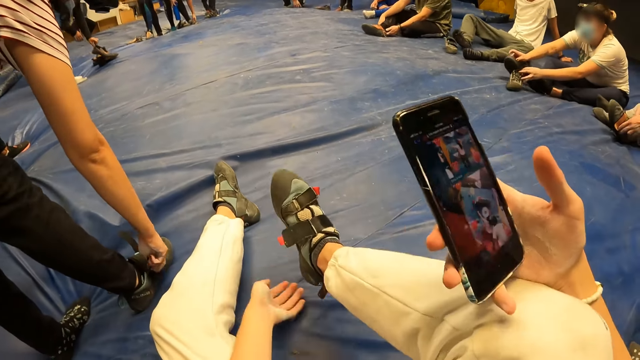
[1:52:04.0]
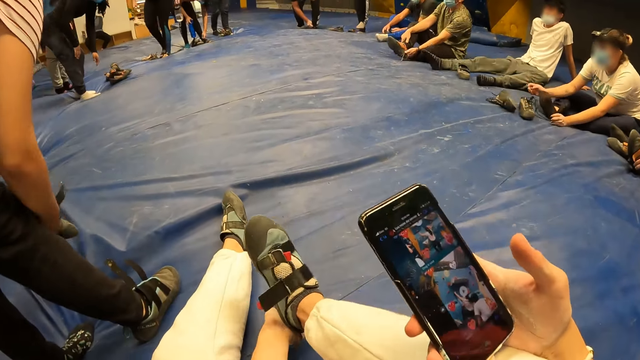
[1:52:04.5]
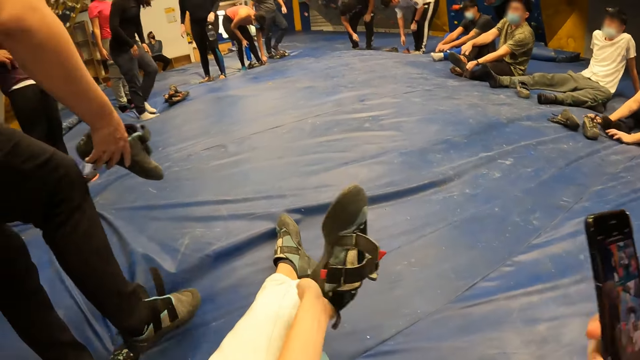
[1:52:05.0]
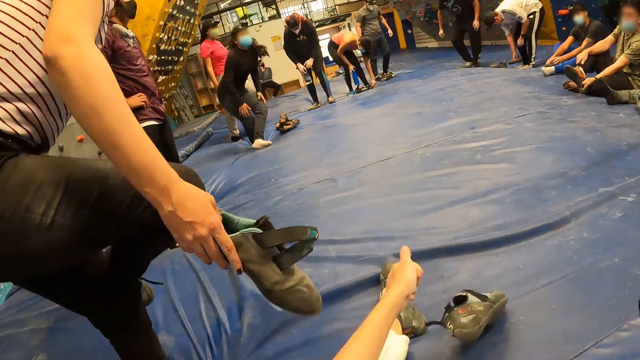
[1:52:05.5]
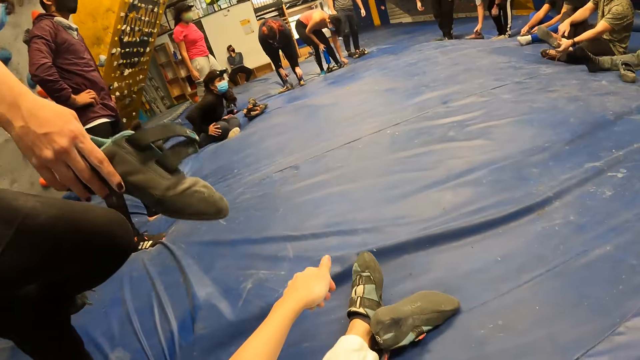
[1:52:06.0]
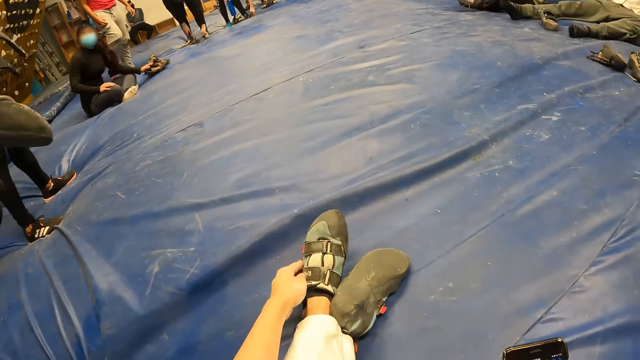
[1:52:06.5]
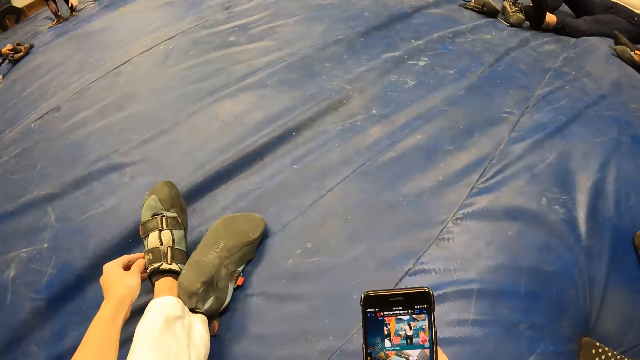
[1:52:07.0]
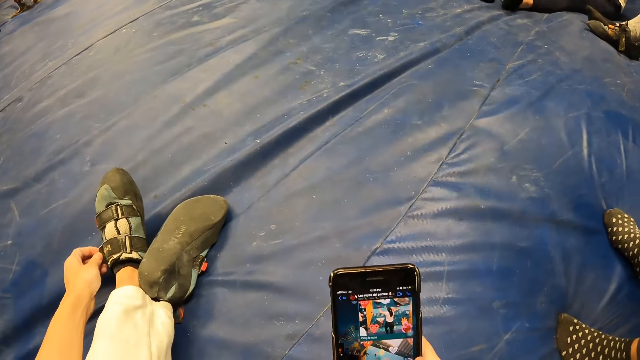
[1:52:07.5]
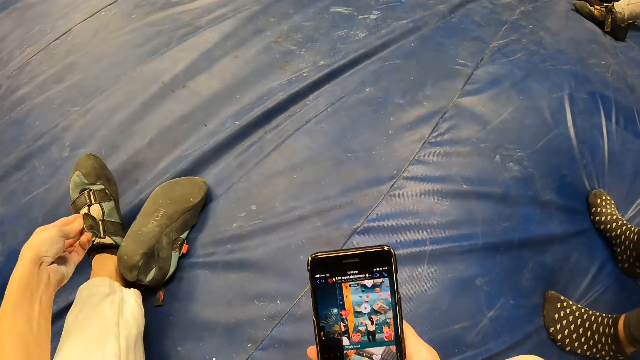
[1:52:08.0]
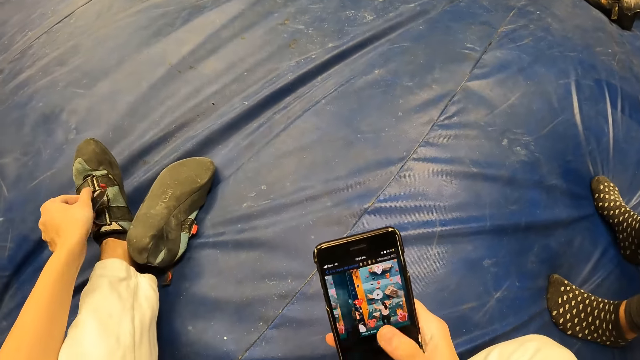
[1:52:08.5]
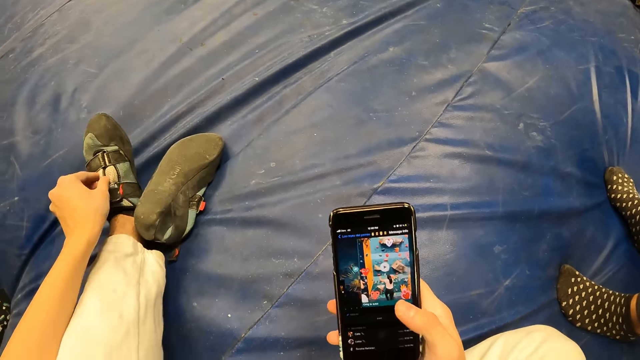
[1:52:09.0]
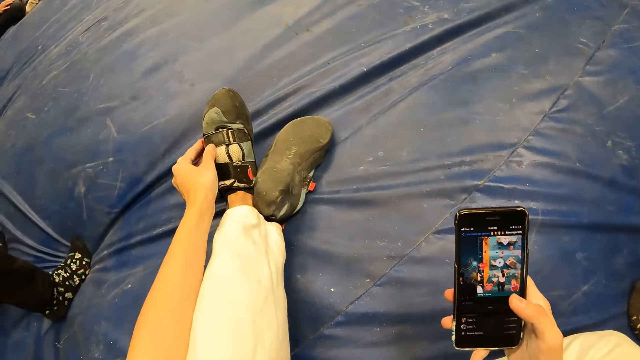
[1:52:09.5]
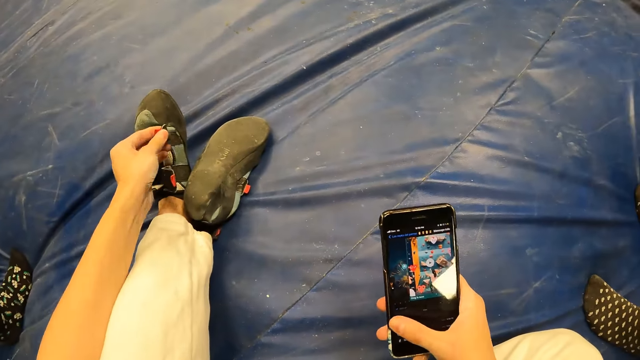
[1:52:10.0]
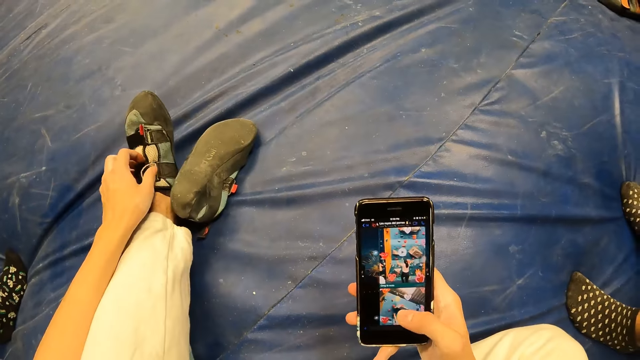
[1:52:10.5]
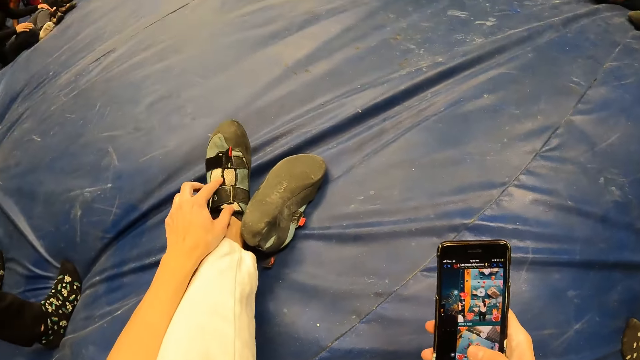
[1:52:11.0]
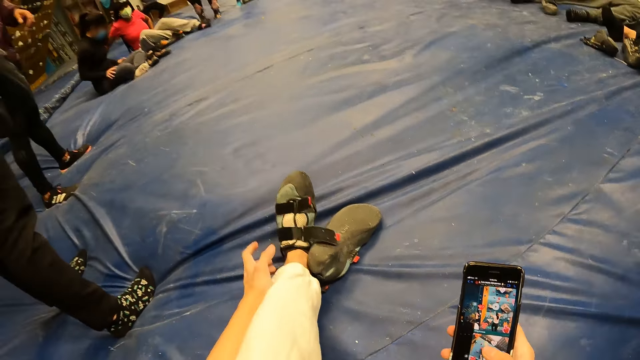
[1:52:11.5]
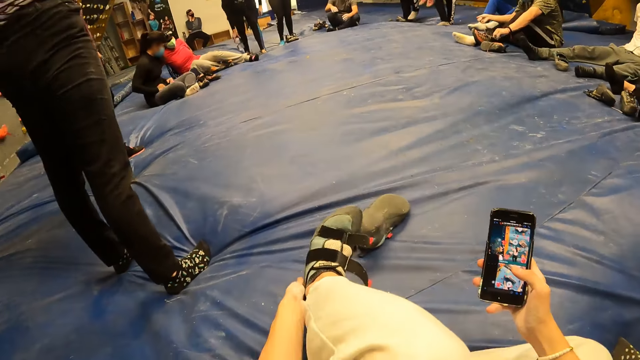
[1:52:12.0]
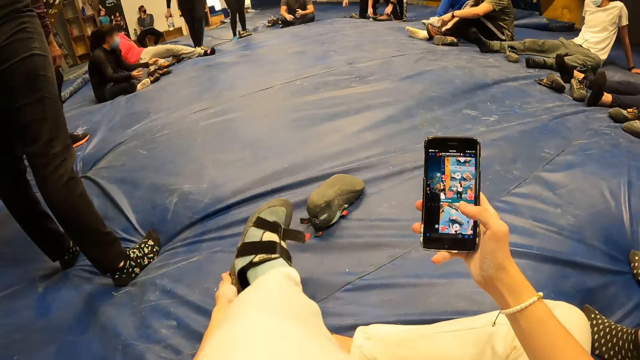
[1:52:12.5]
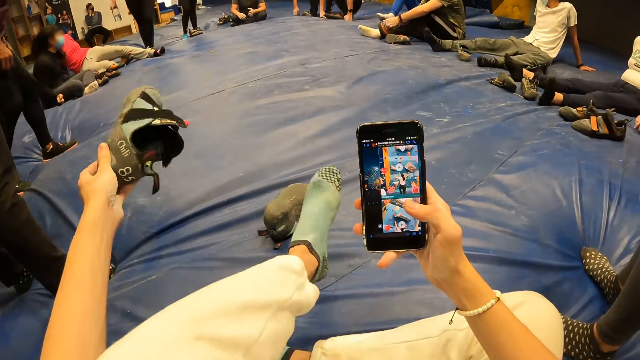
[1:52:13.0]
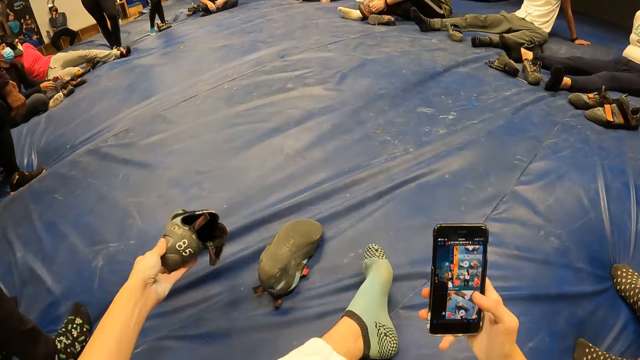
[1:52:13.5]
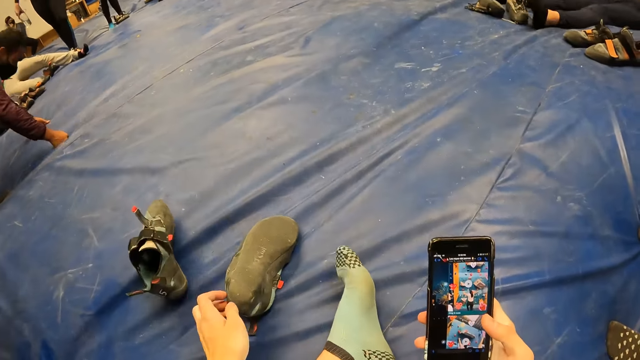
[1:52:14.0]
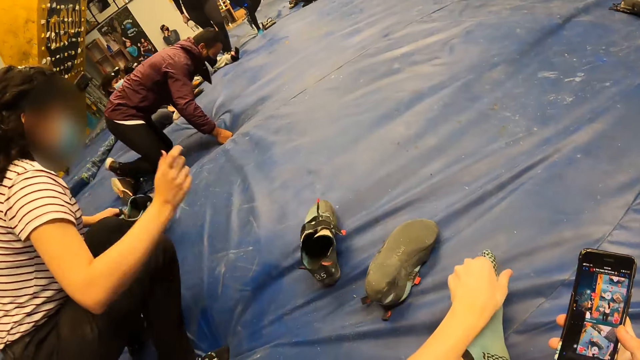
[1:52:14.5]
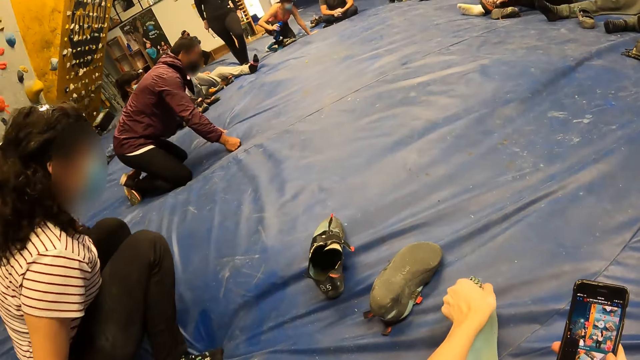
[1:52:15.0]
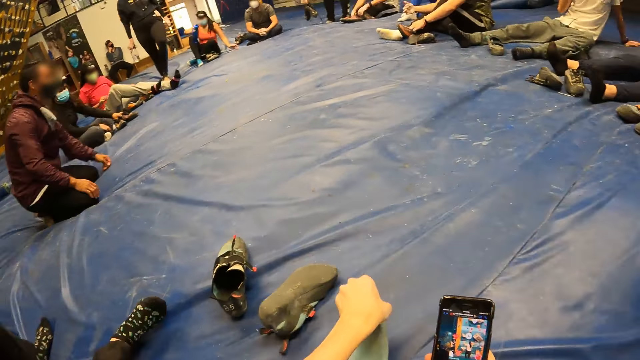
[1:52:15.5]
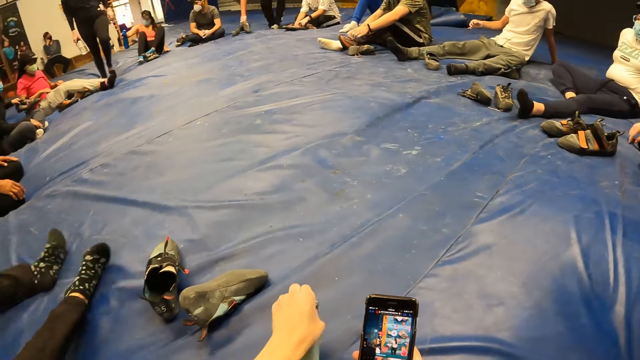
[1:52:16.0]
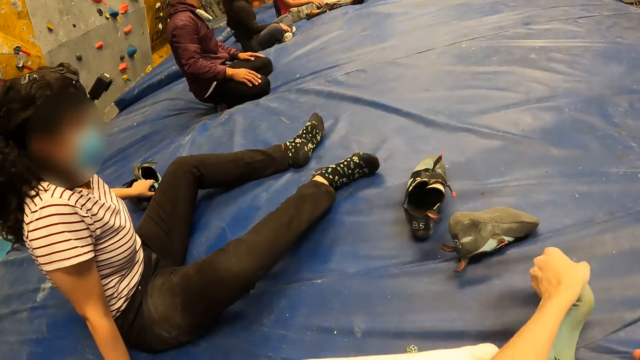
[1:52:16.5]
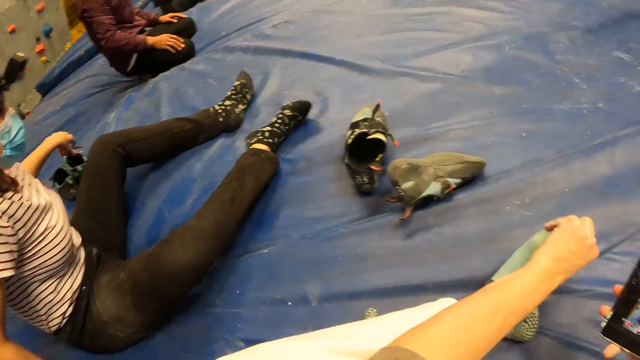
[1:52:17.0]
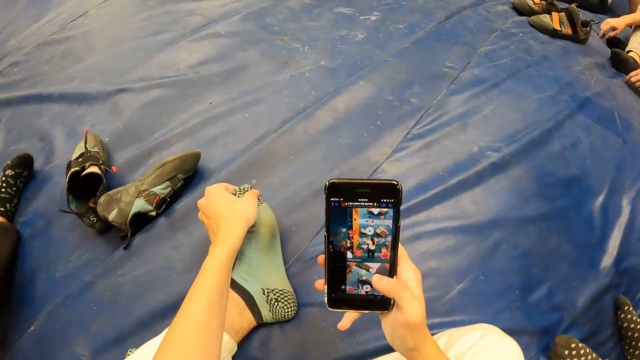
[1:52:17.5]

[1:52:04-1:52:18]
The camera wearer removes the shoe. They drop the shoe on the crash mat with their left hand, gesture with their hand, and take off a shoe from their left leg with their left hand. They open the shoe. They remove the shoe. They drop the shoe on the crash mat with their left hand. They stretch their leg on the crash mat with their left hand. A woman sits on the crash mat. The camera wearer massages their feet.

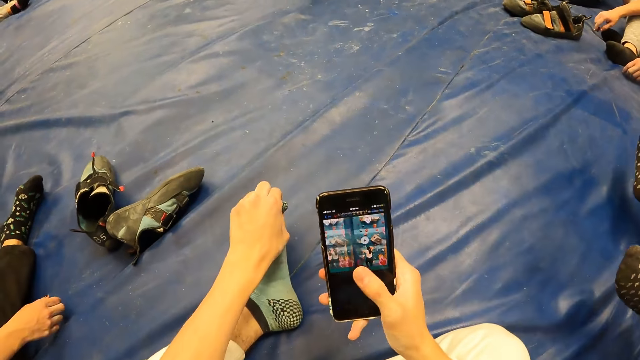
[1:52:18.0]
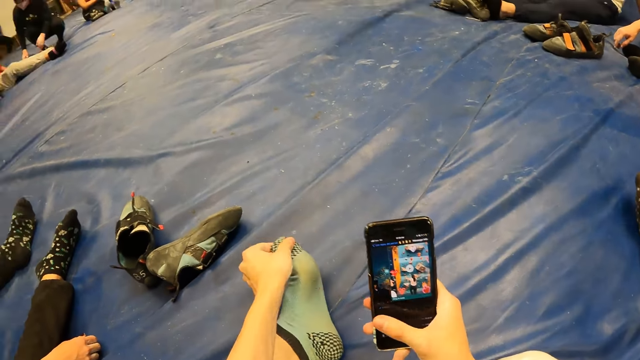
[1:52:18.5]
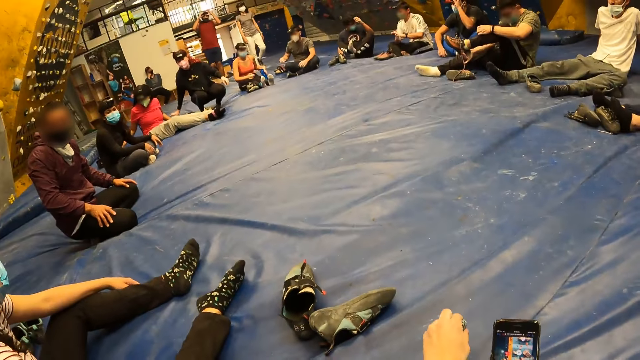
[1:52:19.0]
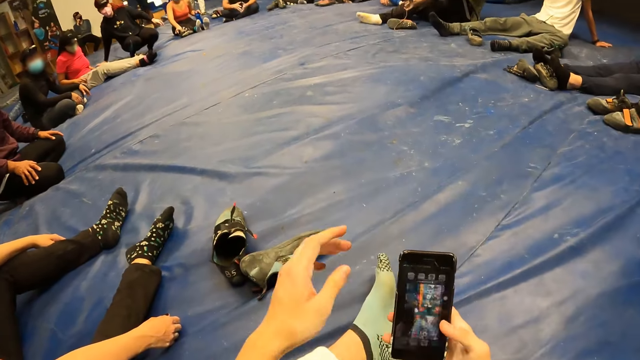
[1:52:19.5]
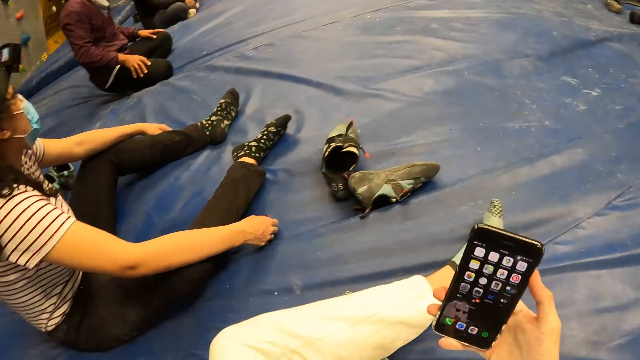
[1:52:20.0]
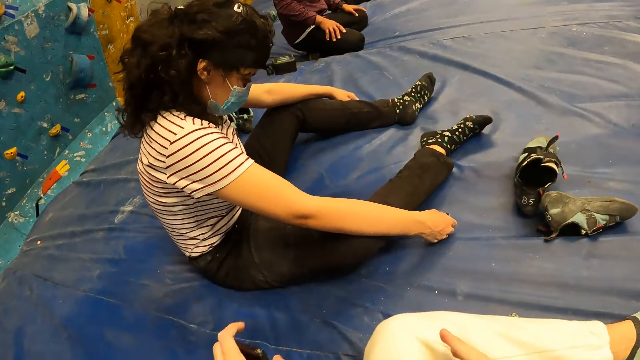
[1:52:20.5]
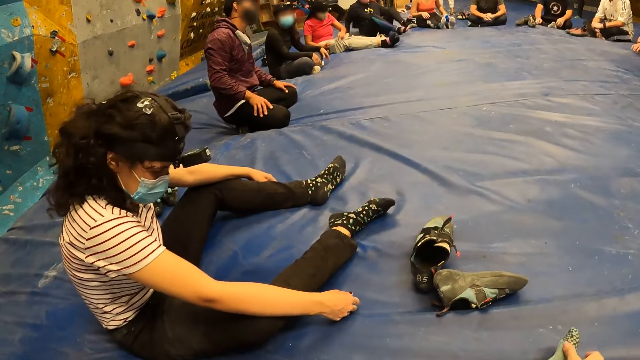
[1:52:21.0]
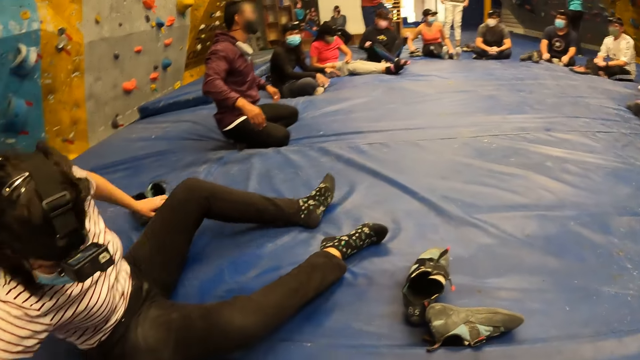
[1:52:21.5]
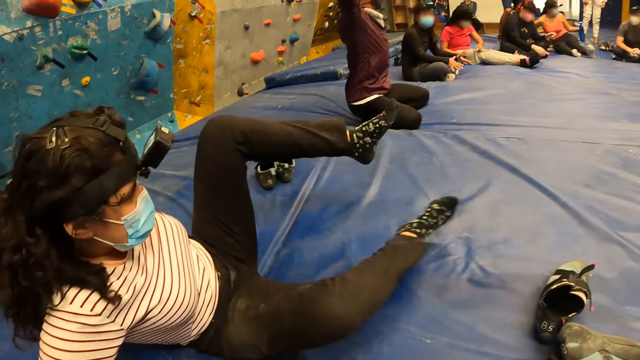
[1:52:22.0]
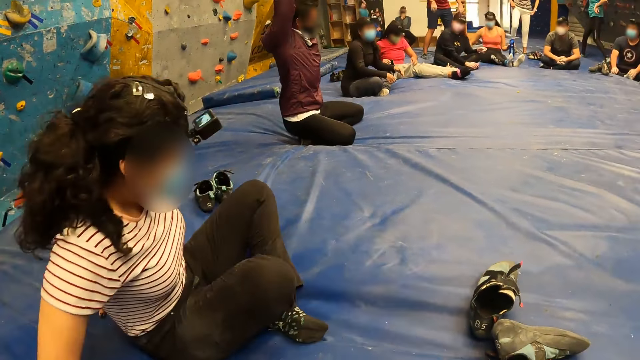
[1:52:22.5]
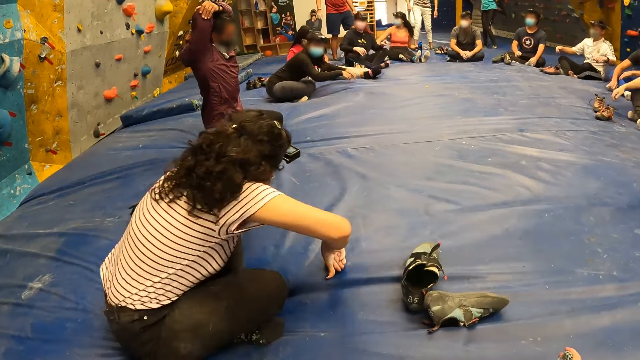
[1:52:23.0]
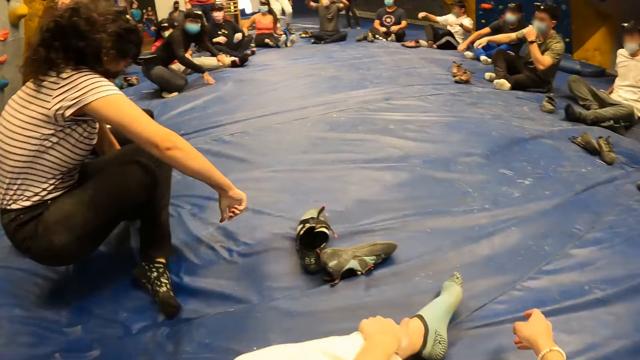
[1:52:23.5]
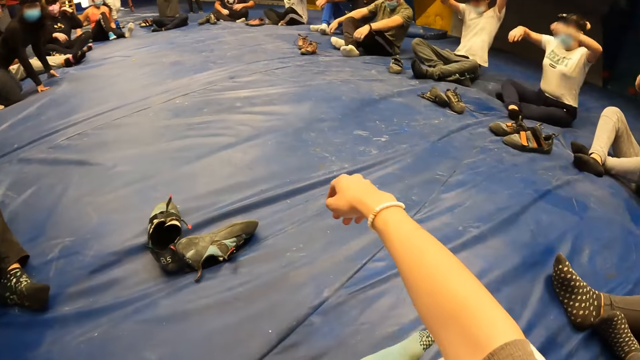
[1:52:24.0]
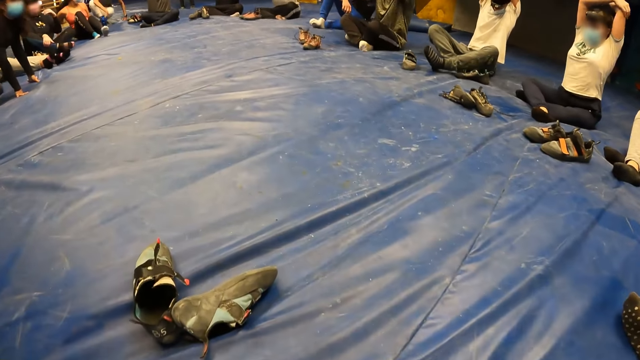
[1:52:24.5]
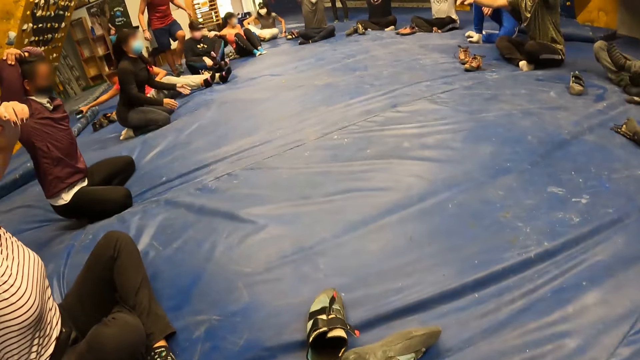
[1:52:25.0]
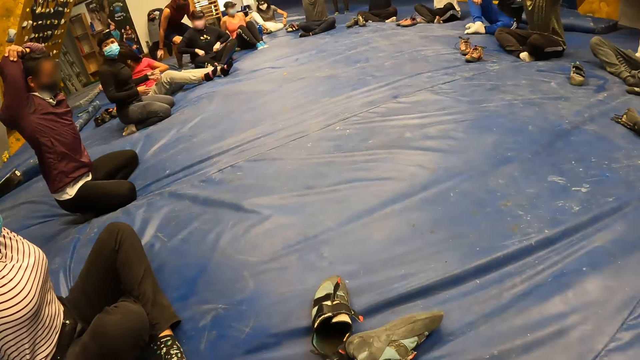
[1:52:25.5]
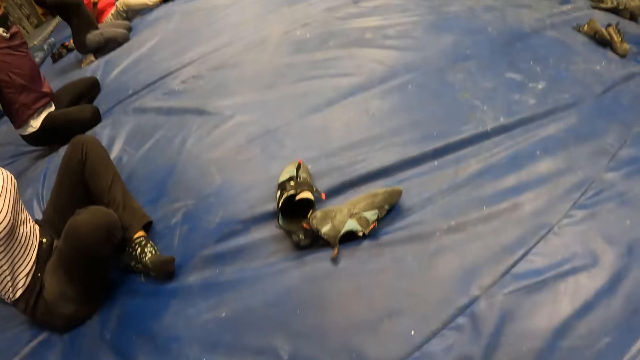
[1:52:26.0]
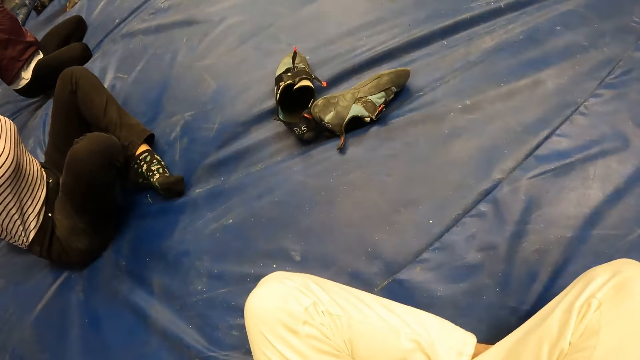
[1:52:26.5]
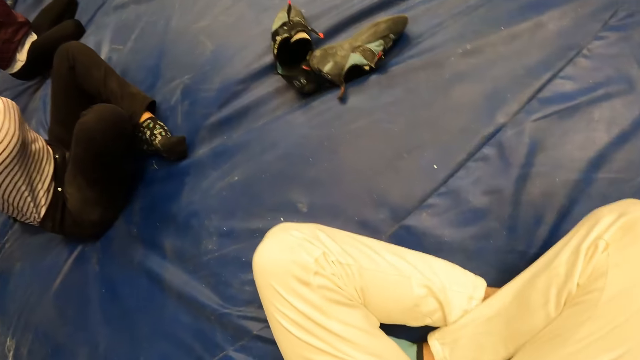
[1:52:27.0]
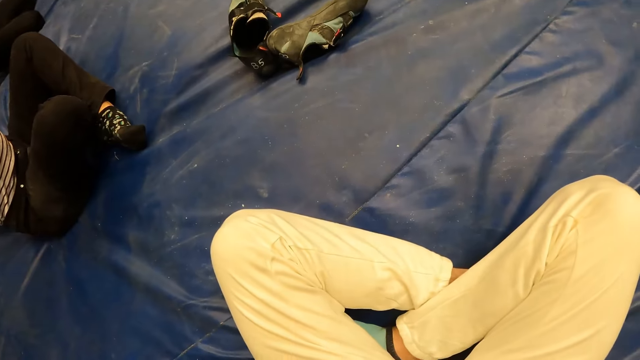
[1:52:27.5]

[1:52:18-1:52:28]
The camera wearer lifts their hand, touches their face with their left hand, passes the phone from their right hand to their left hand, and holds the phone with the other hand. A woman folds both legs on the crash mat and adjusts her body on the crash mat. The camera wearer moves their leg. They exercise their body.
